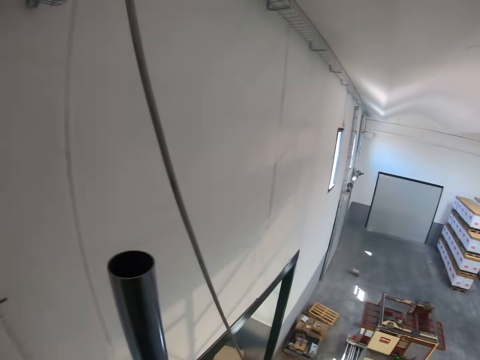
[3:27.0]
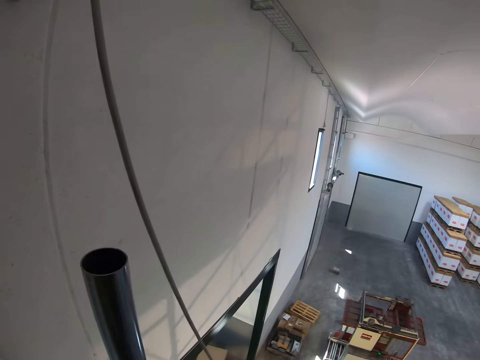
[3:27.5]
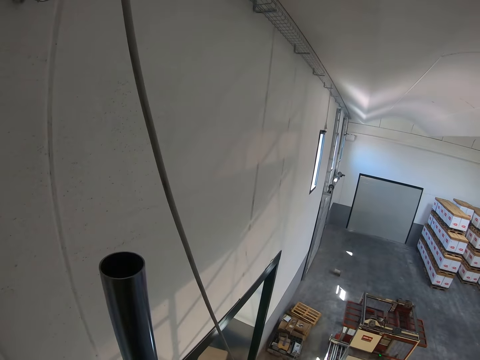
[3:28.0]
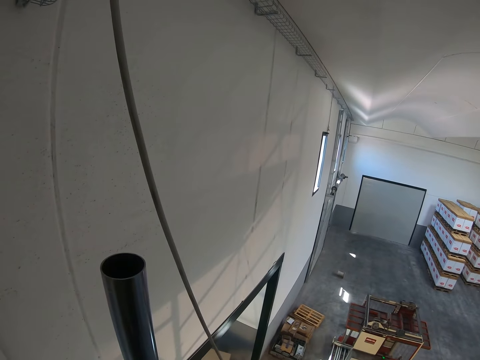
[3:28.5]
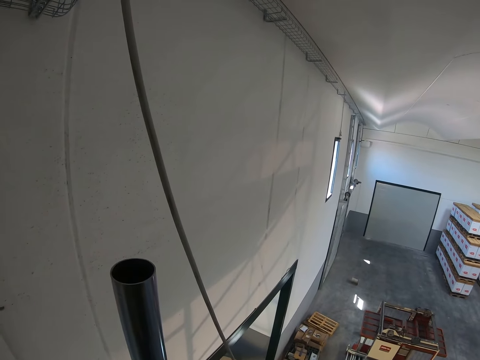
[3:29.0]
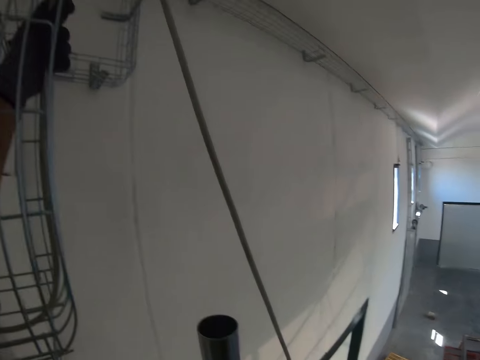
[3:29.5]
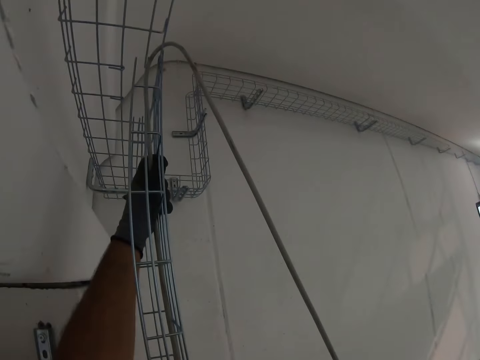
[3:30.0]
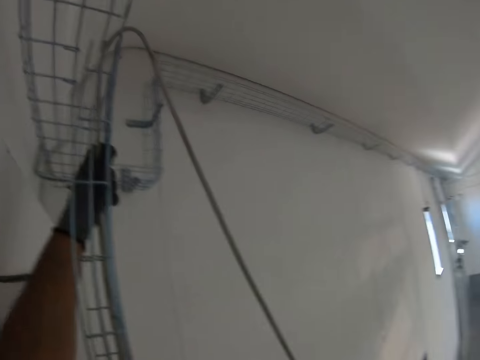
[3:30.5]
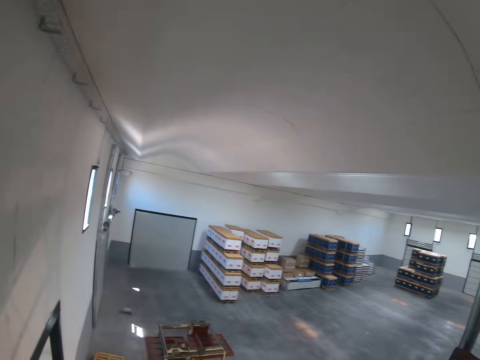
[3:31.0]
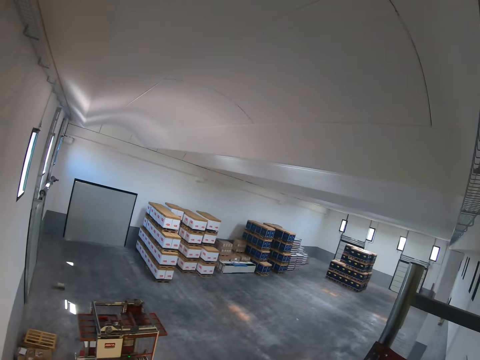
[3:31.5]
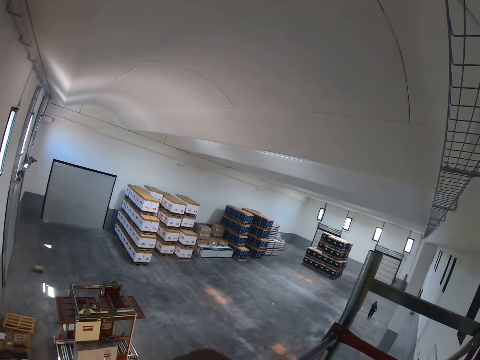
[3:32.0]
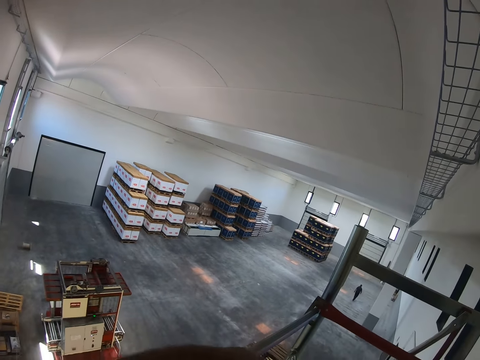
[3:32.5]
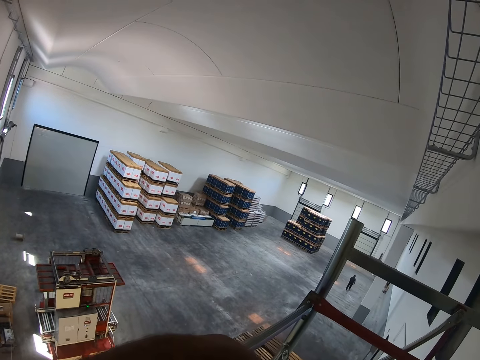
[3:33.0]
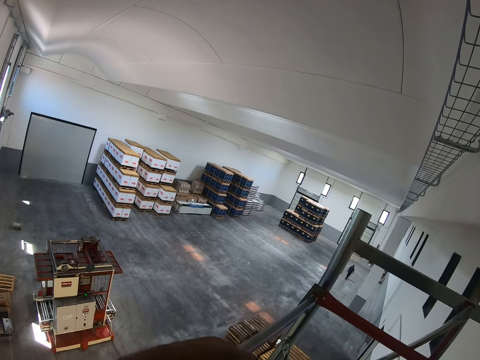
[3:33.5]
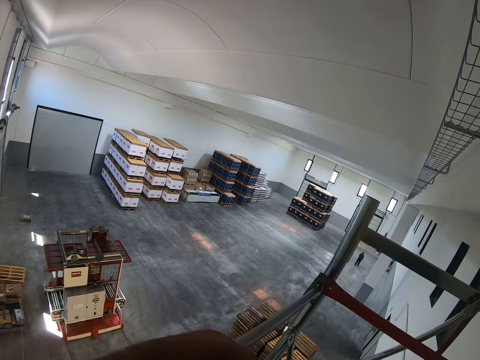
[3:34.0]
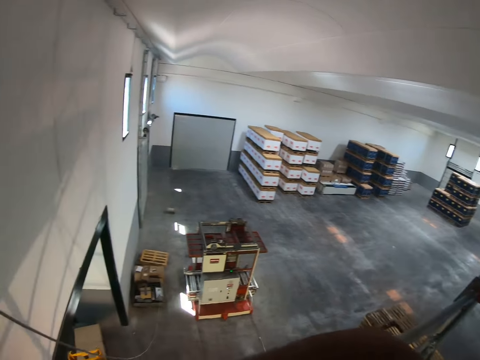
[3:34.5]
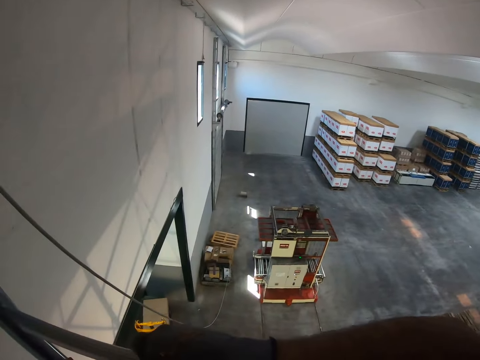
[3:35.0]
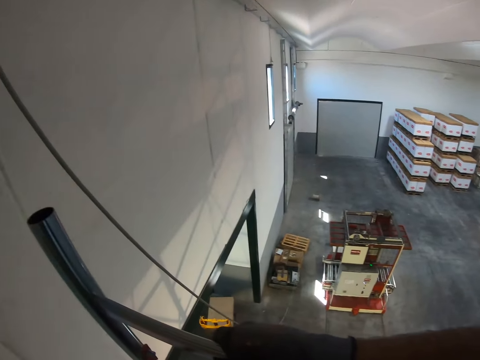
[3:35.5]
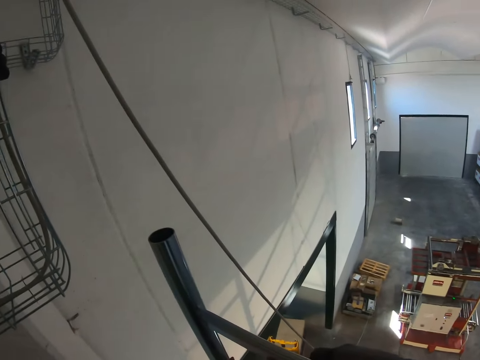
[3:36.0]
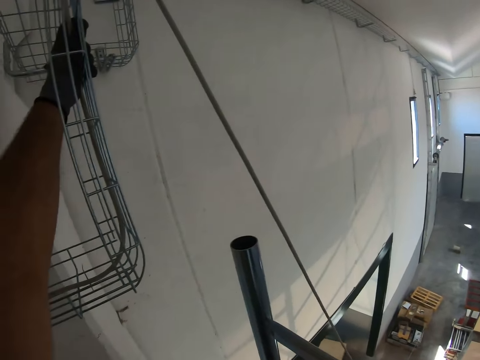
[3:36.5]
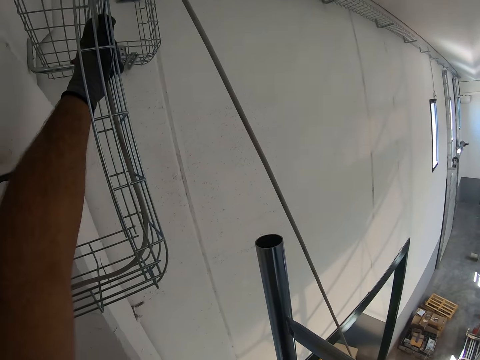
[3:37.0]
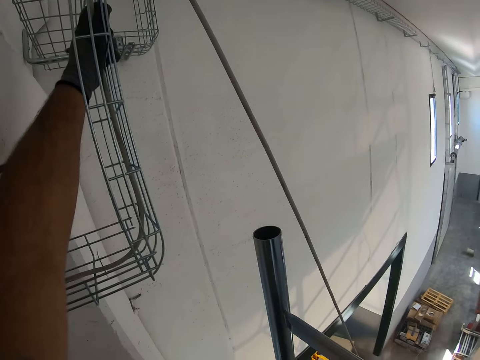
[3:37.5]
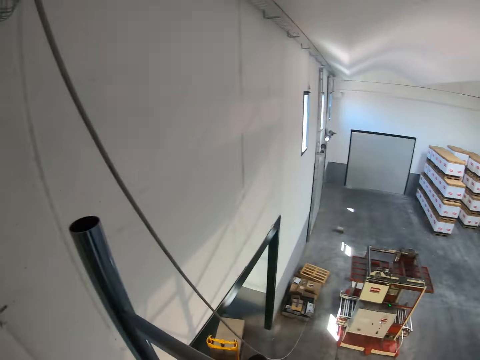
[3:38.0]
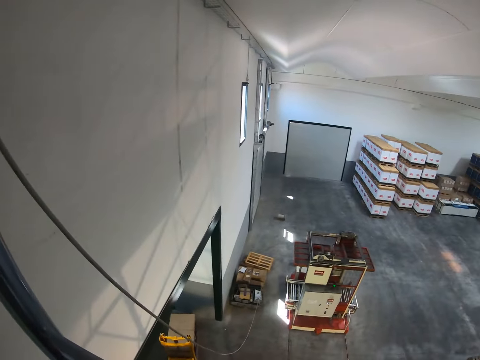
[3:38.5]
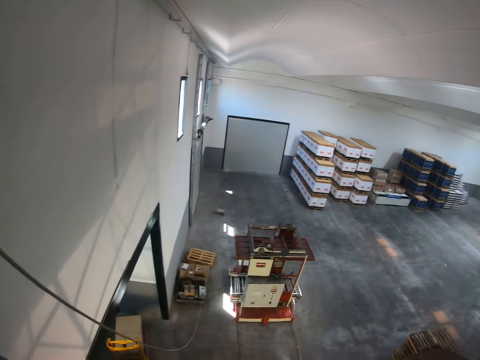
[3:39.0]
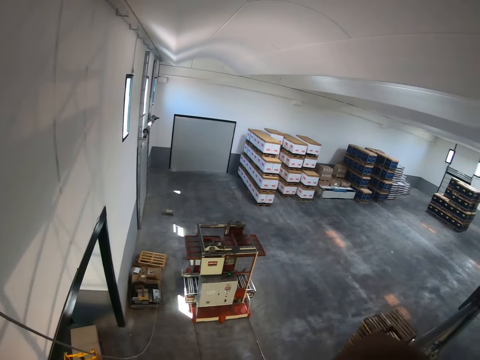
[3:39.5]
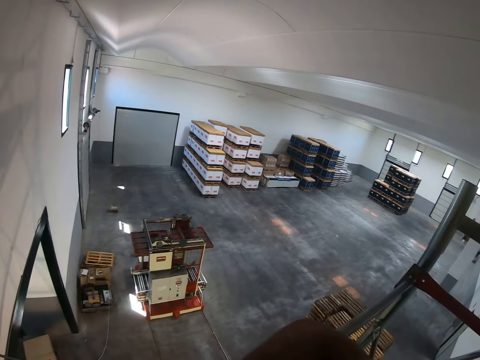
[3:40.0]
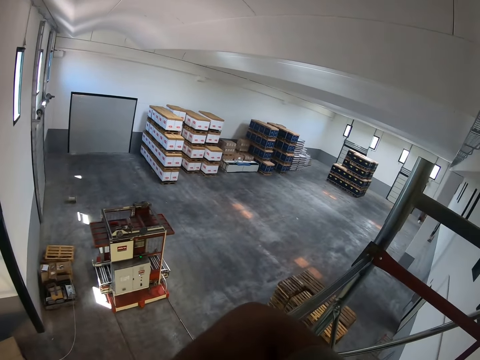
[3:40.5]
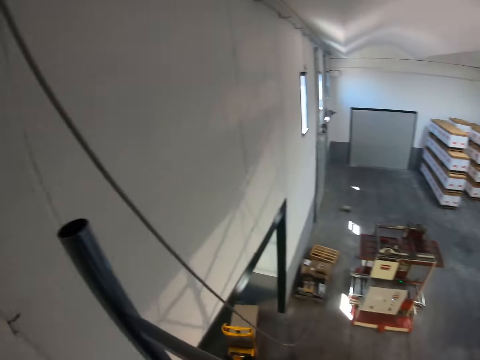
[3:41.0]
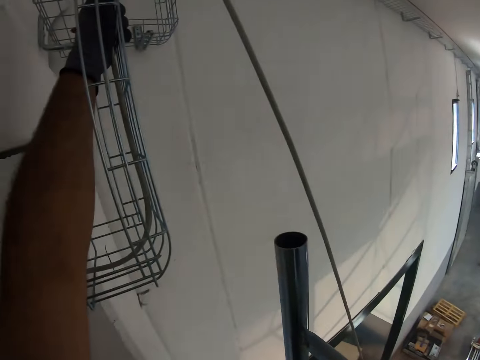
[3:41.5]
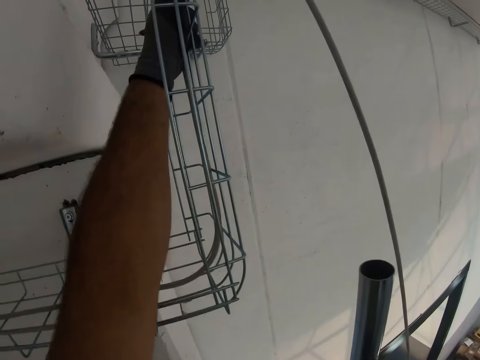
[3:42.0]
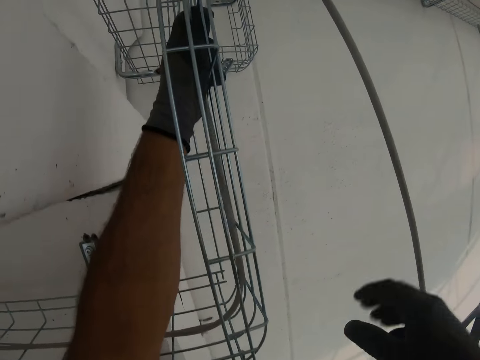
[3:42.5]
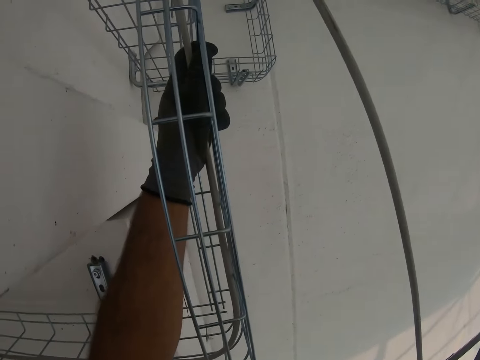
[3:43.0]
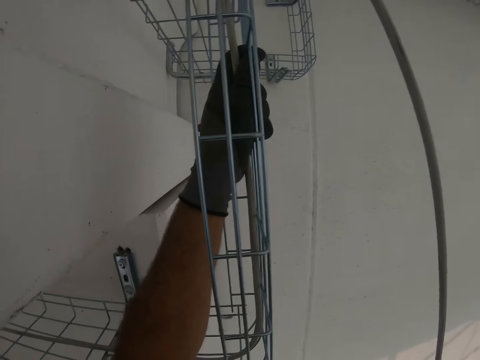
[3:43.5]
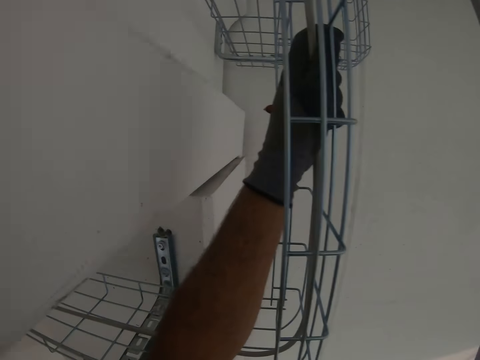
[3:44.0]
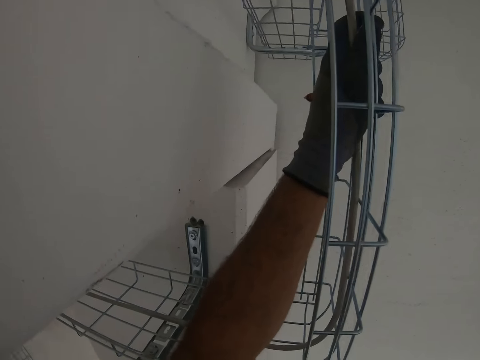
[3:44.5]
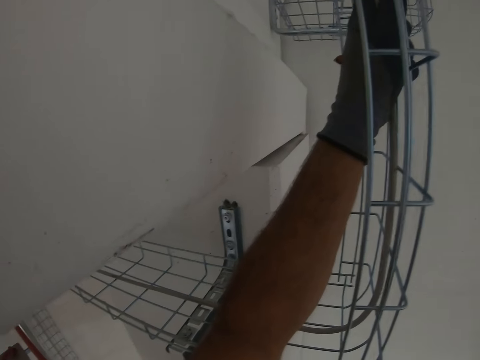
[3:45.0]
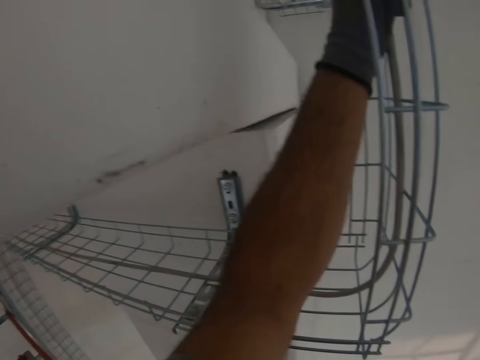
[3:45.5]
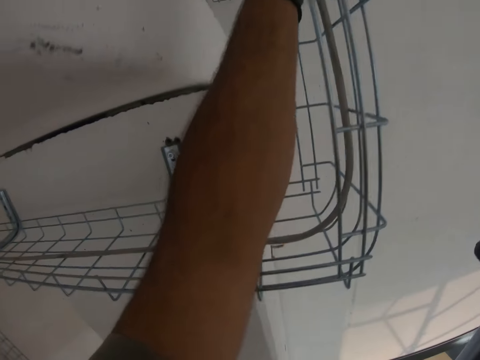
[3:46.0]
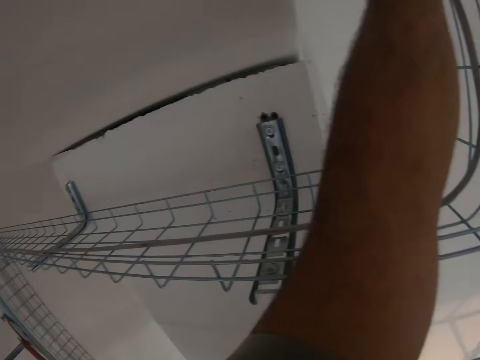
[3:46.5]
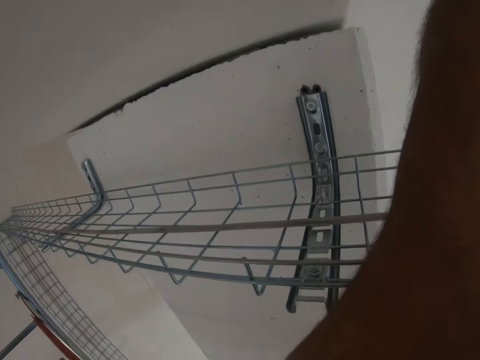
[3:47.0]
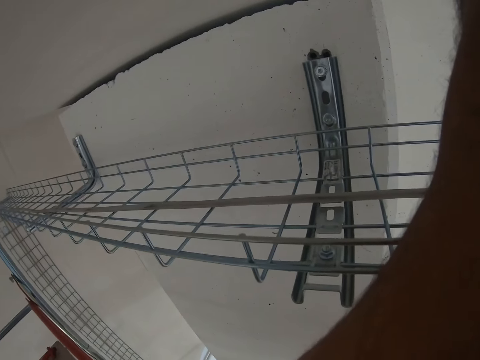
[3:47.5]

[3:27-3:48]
The camera wearer holds on the metal stand. They hold the pole. They look around the room.

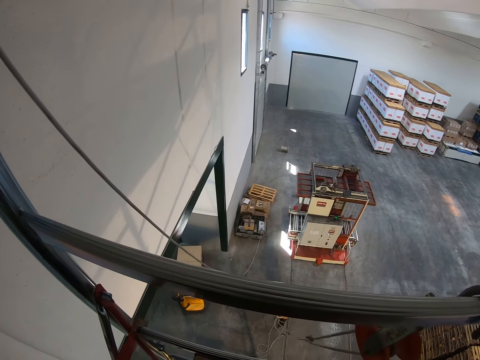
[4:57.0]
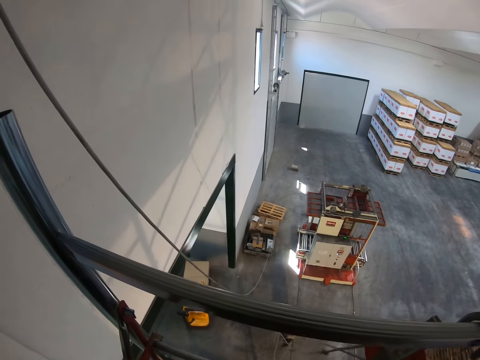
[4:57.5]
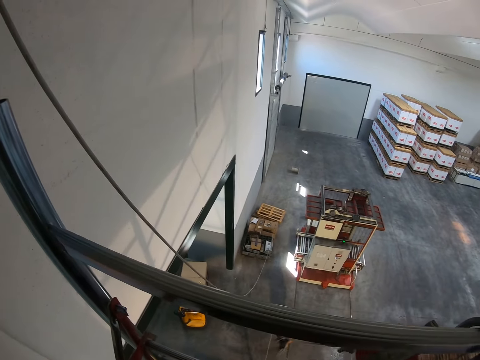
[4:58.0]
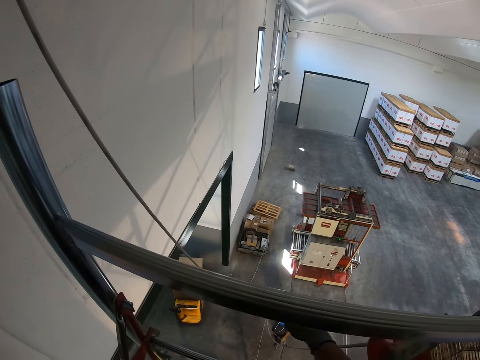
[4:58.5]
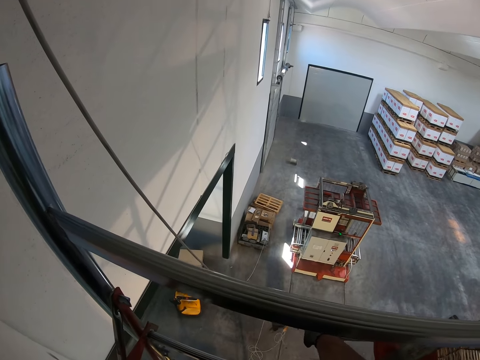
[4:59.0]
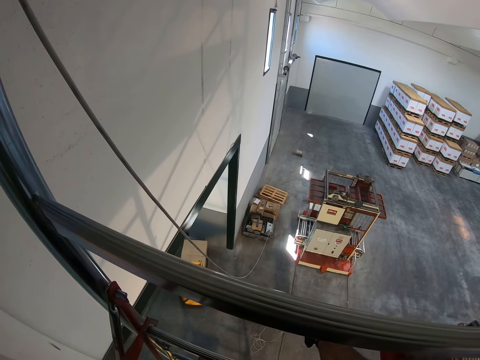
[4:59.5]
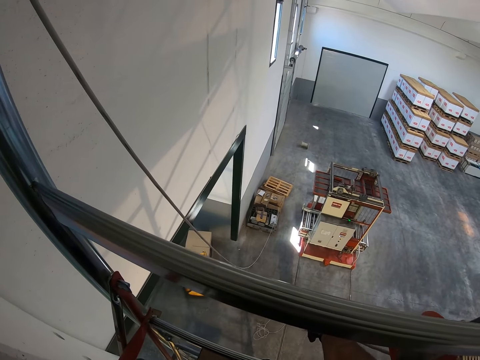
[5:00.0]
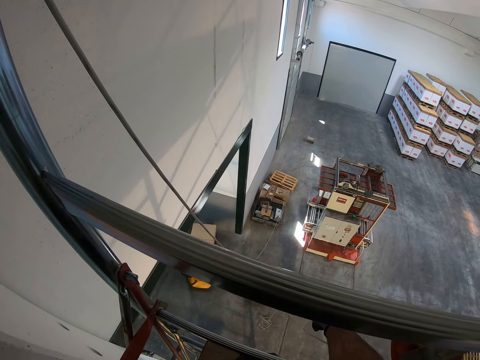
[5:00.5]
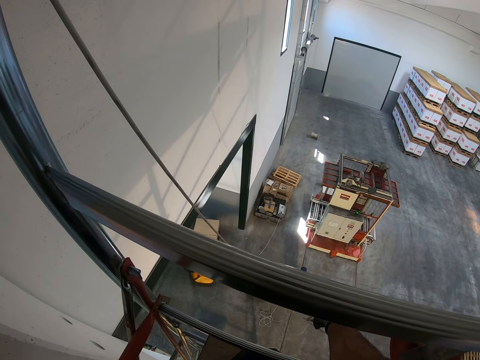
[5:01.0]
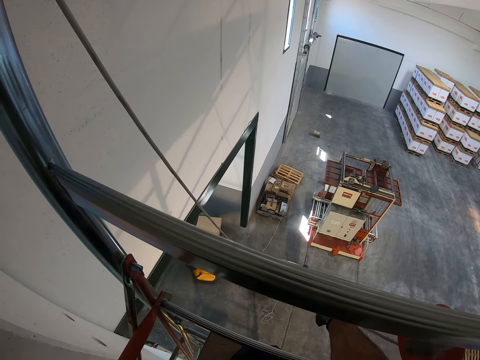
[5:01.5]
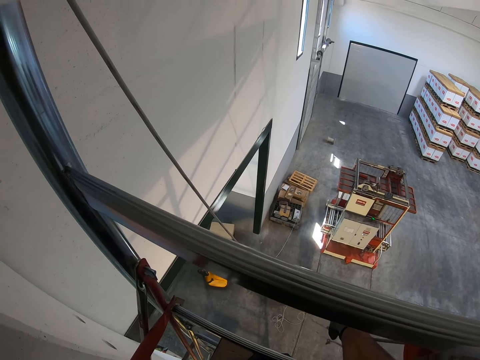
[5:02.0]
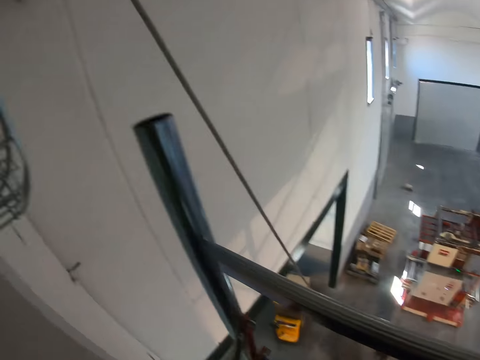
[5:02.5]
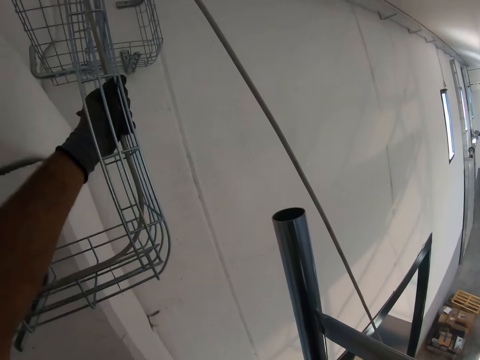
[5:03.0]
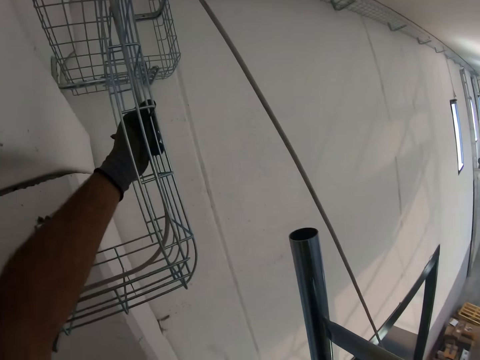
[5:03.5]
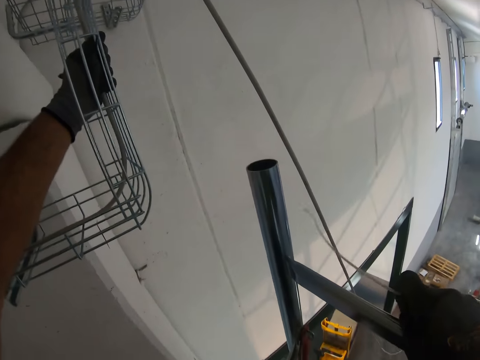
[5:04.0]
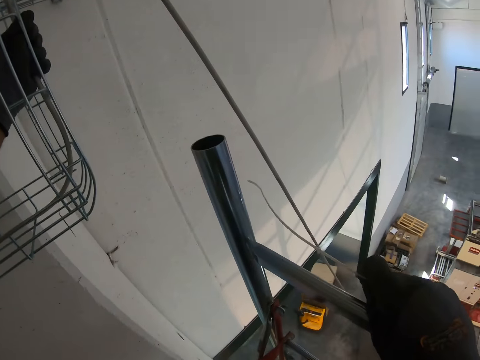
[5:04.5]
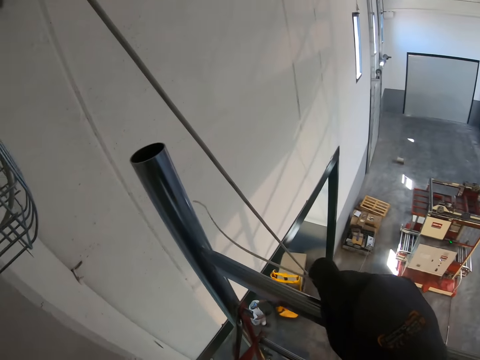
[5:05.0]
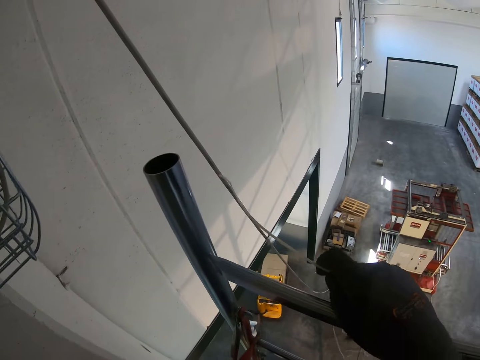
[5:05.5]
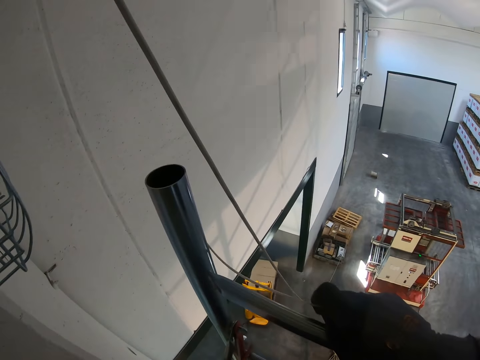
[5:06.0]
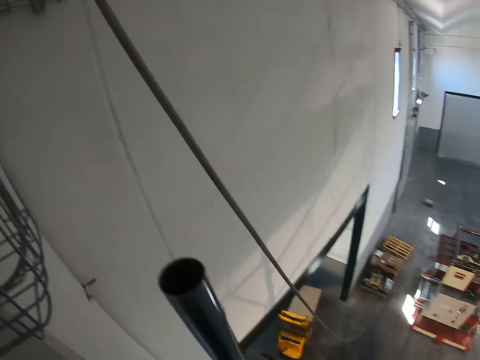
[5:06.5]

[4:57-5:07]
The camera wearer holds the electric cables. They fix something. They look around the room.
